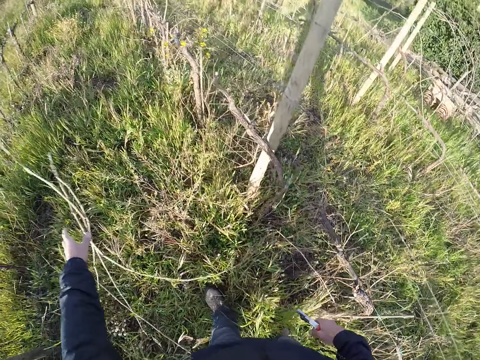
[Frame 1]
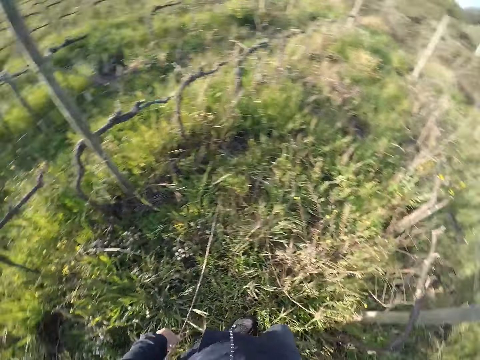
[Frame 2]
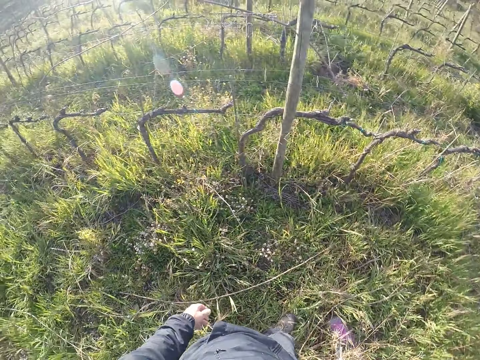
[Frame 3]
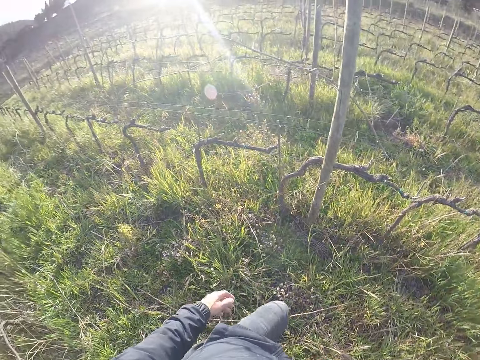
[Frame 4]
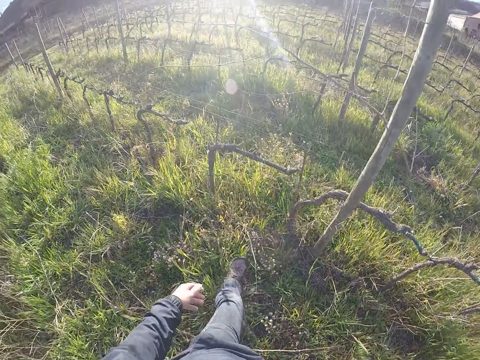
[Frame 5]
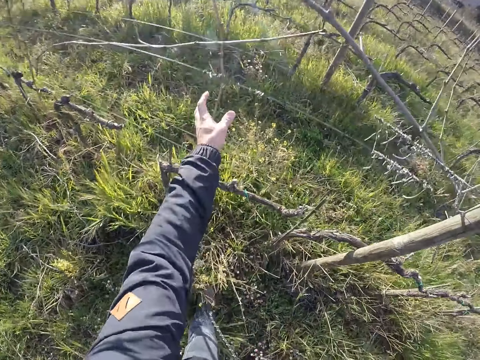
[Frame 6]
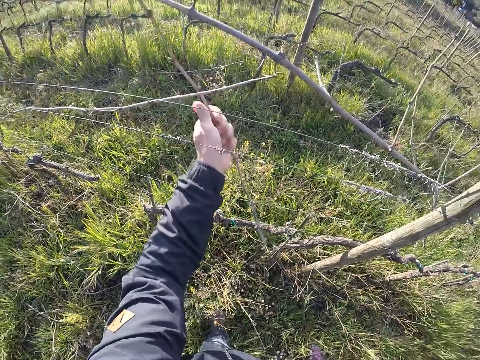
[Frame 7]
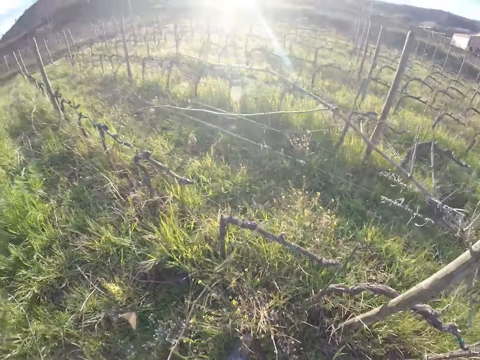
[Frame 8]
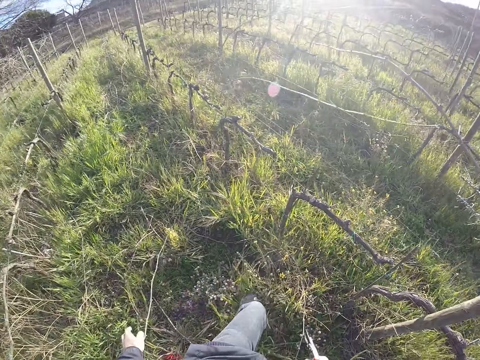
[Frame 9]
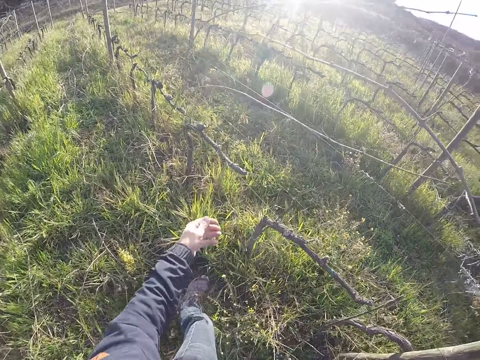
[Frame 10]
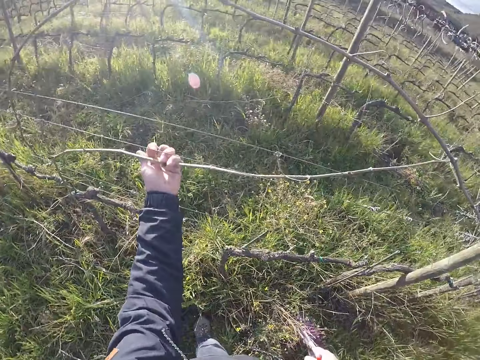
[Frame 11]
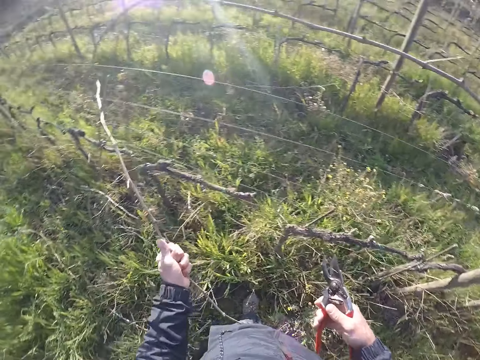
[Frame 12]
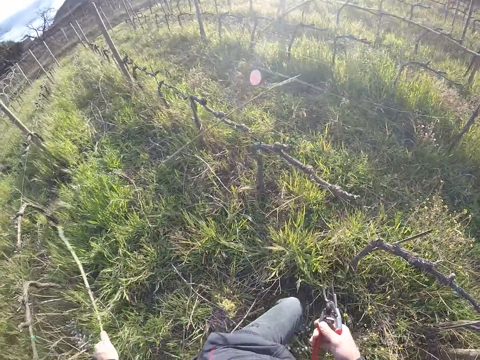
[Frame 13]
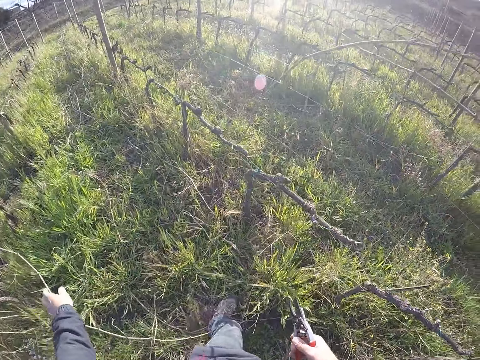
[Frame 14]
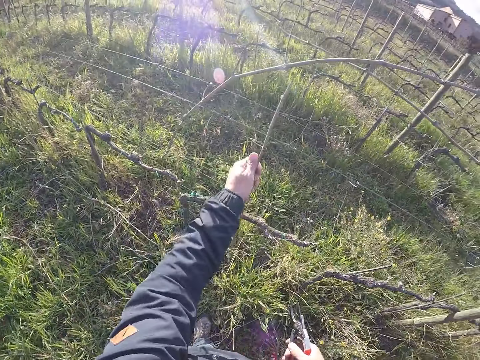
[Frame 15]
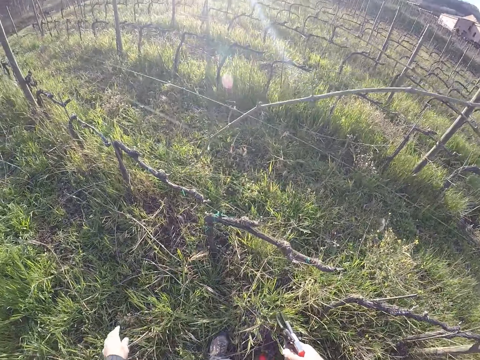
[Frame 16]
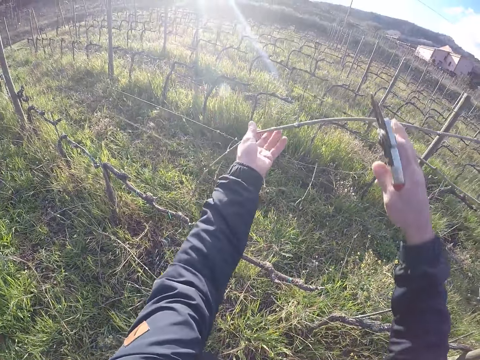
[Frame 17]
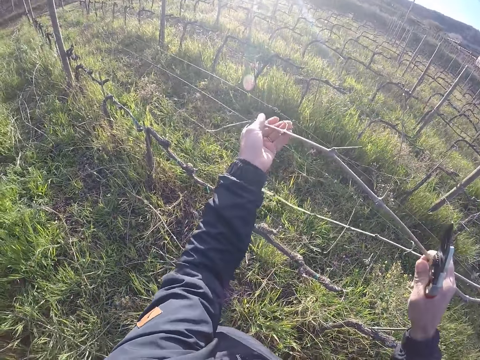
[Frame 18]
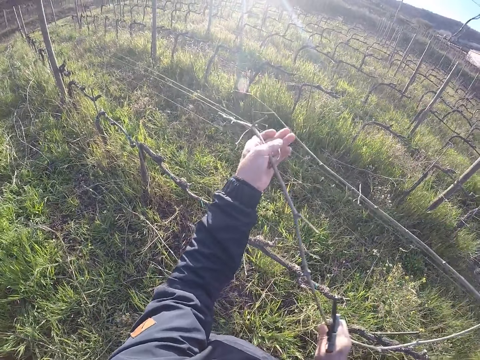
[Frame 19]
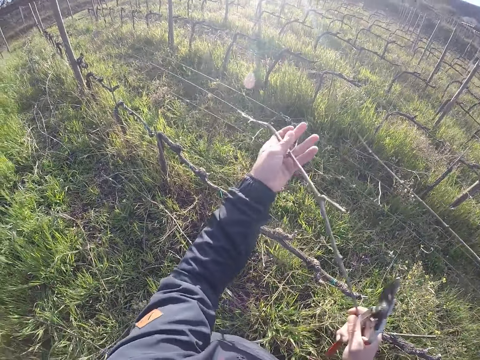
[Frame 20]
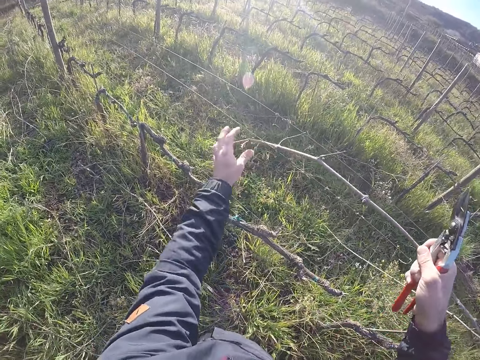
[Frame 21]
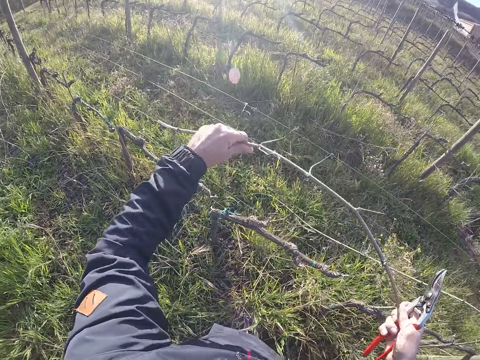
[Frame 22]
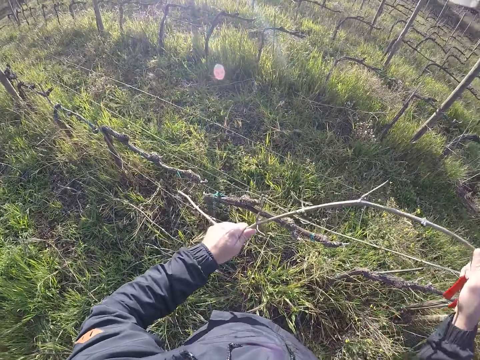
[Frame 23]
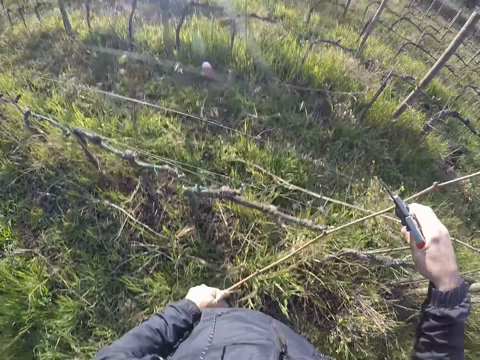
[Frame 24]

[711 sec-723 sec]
The camera wearer throws the twig or dry plantation on the floor with his left hand. He looks around the farm and steps forward. He pulls a twig from the fence with his left hand. He throws the twig on the floor with his left hand. He pulls a twig from the fence with his left hand. He throws the twig on the floor with his left hand. He pulls a twig from the fence with his left hand. He drops the dry plantation on the ground. He pulls a twig from the fence with both hands.

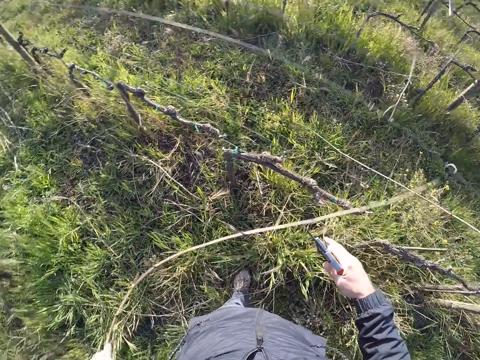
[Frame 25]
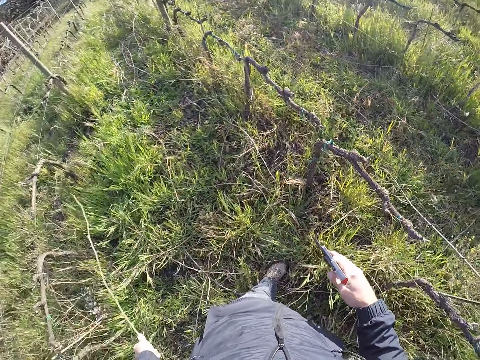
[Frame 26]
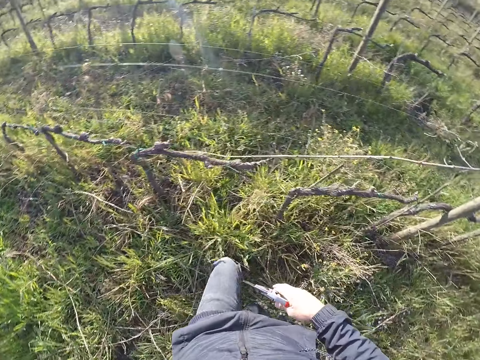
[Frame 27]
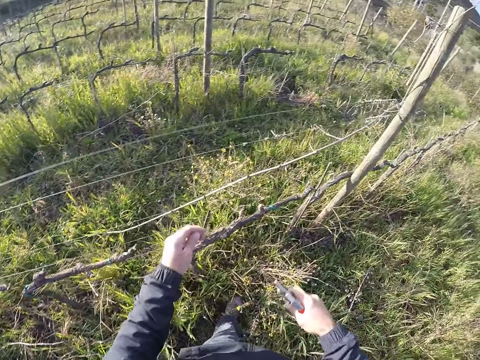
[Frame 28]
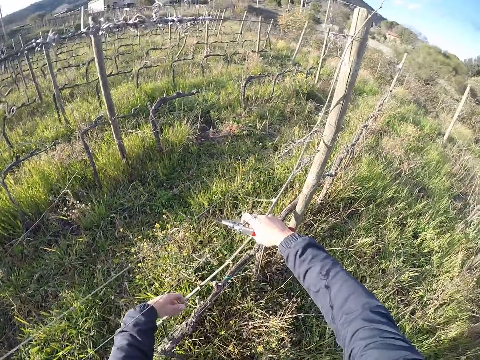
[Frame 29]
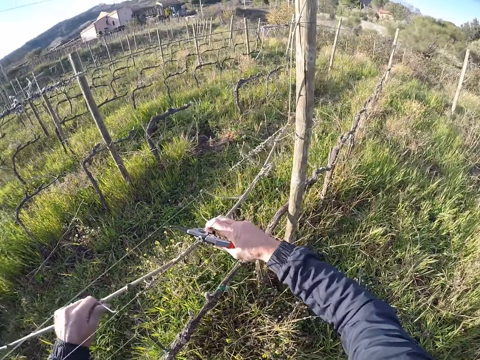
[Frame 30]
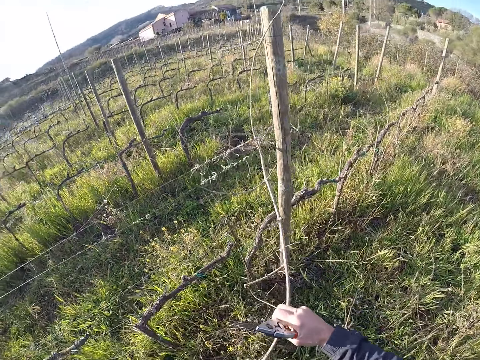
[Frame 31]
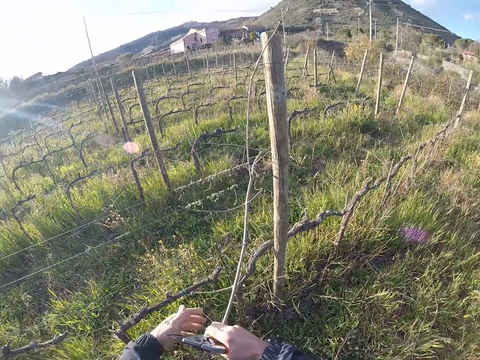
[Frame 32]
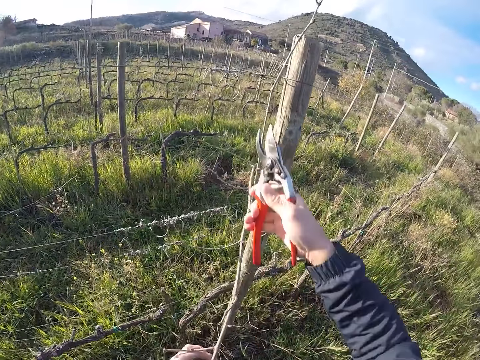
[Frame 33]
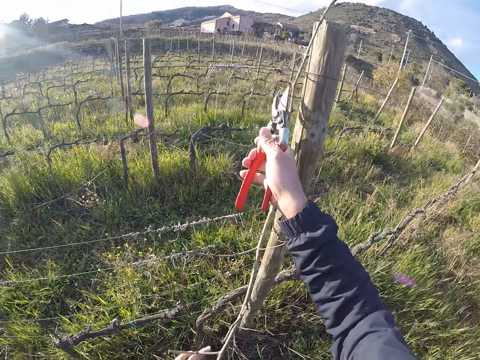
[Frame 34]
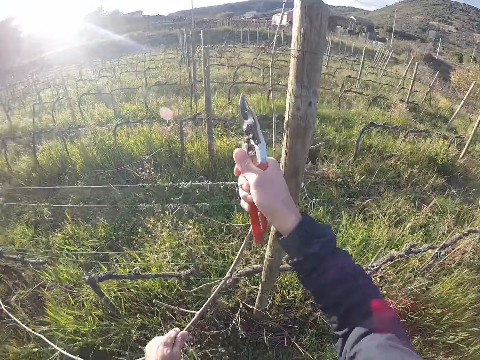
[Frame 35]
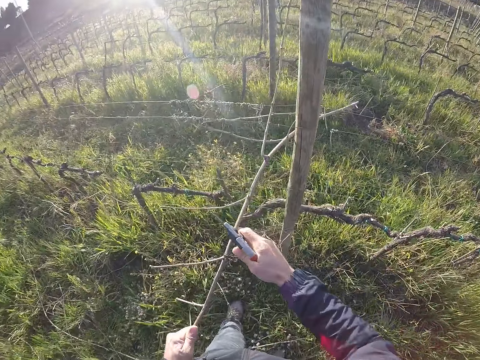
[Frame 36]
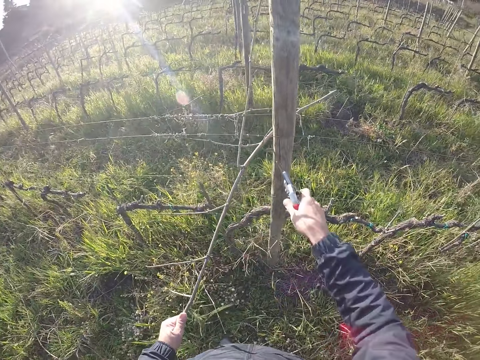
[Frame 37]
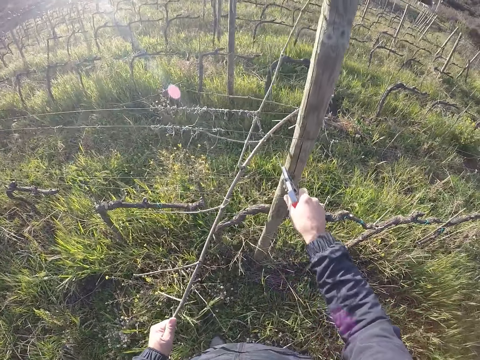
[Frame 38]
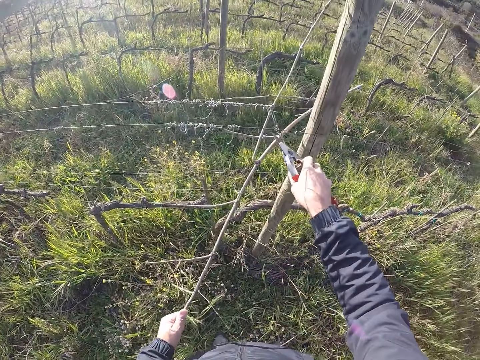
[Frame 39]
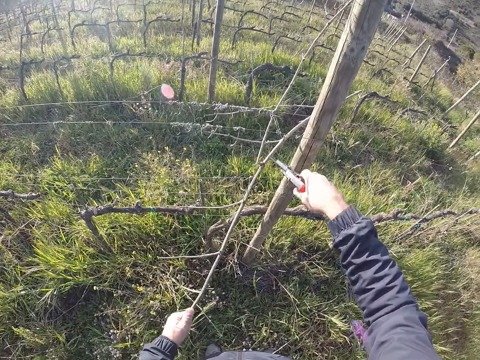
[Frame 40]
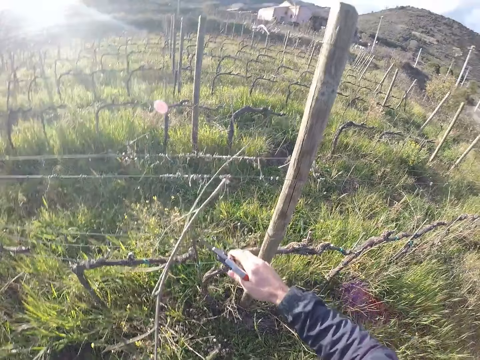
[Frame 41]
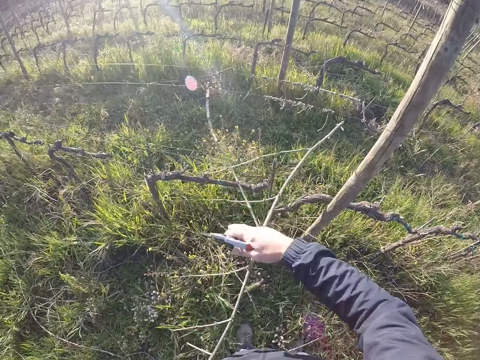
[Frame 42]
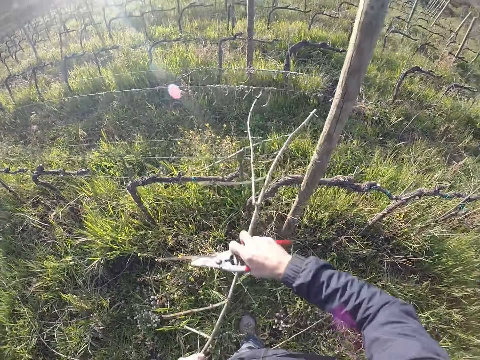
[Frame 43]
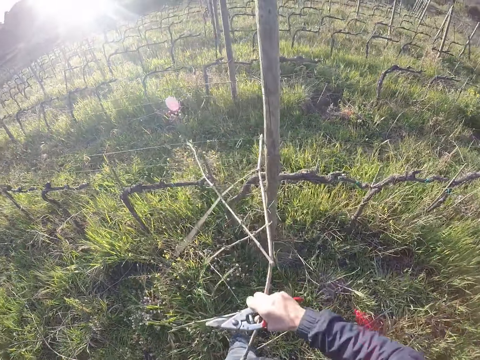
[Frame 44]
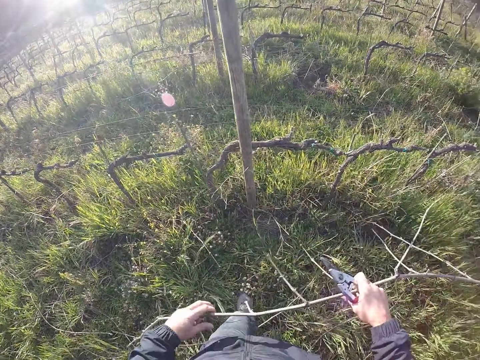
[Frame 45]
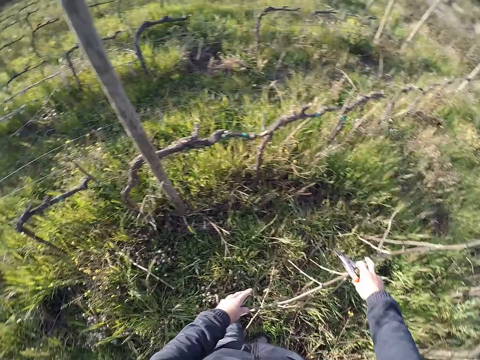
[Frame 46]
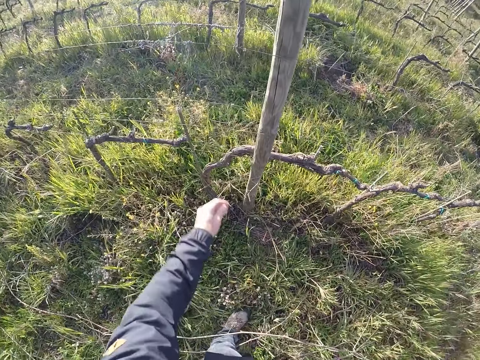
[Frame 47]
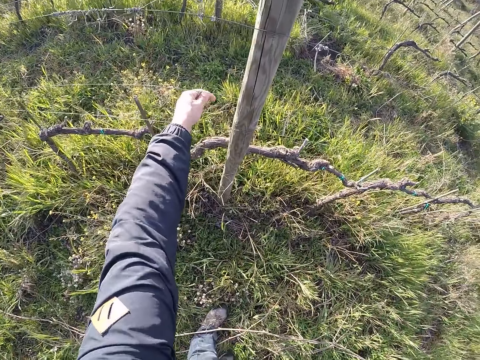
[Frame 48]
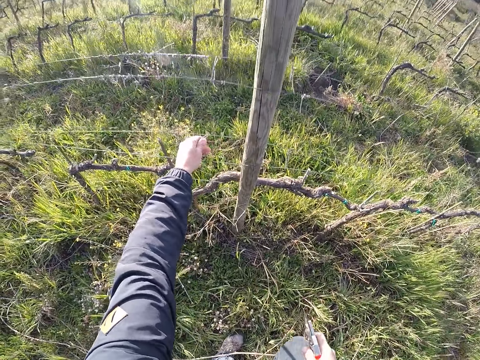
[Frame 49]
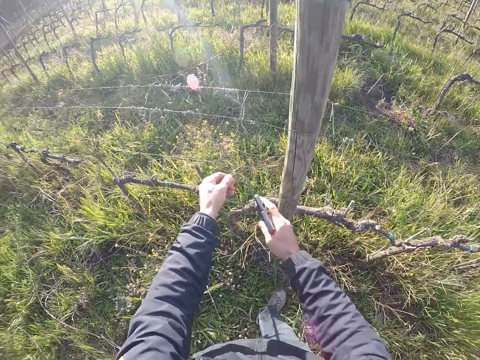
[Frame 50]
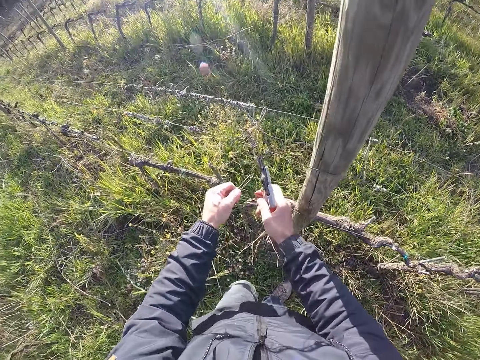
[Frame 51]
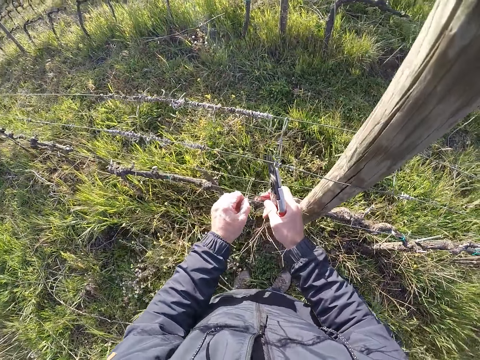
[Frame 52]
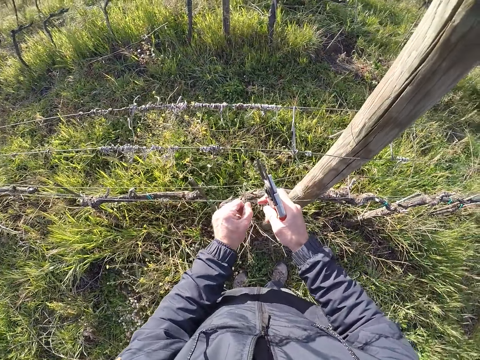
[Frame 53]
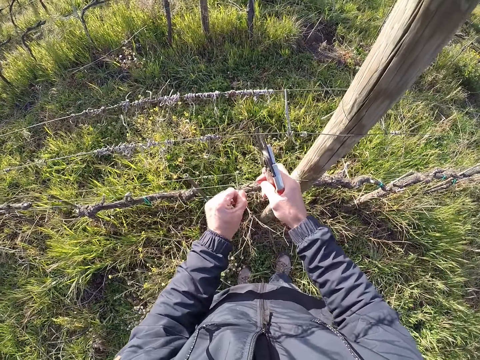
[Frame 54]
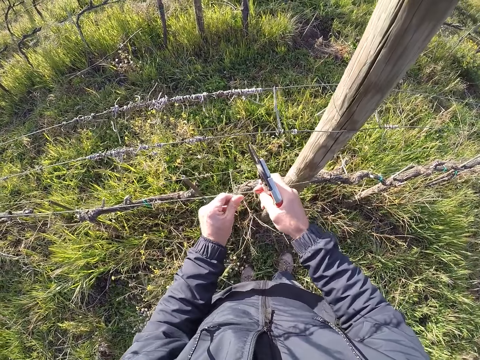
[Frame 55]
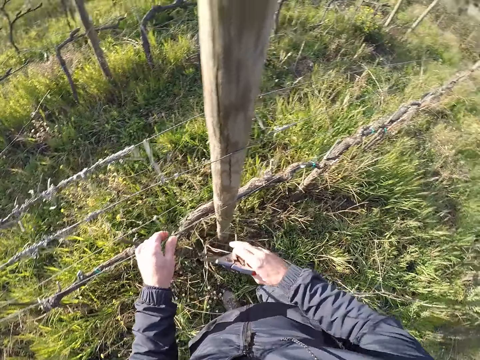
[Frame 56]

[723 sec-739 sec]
The camera wearer throws the twig on the floor with his left hand. He steps forward. He pulls a twig from the fence with both hands. He cuts the fence with the twig cutter or pruning shear in his right hand. He cuts the fence again. He pulls the twig from the fence with his left hand. He pulls the twig with both hands. He throws the twig on the floor with both hands. He holds the thread on the fence. He pulls the fence with his left hand.
